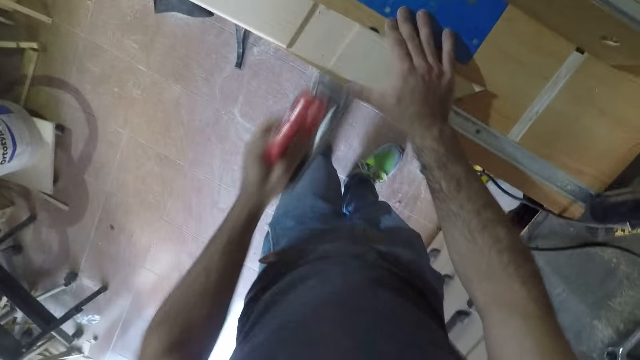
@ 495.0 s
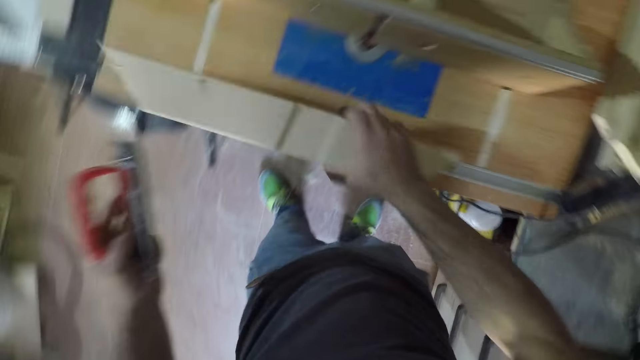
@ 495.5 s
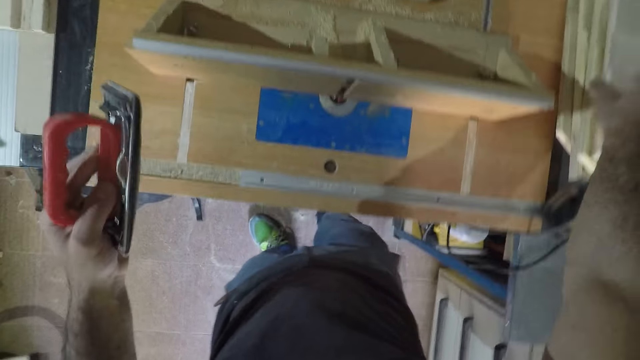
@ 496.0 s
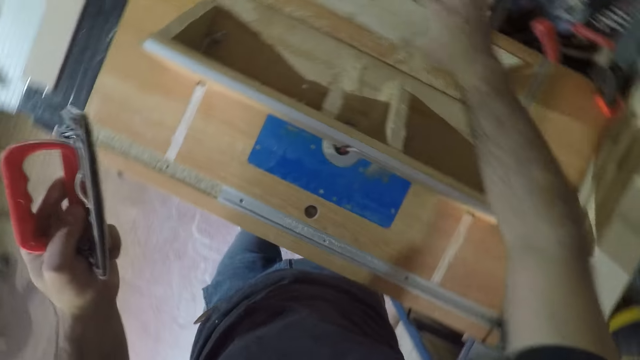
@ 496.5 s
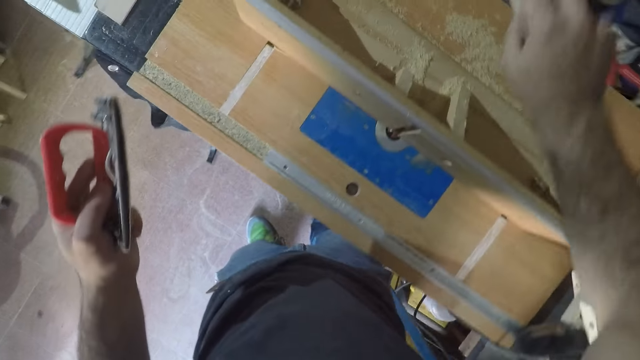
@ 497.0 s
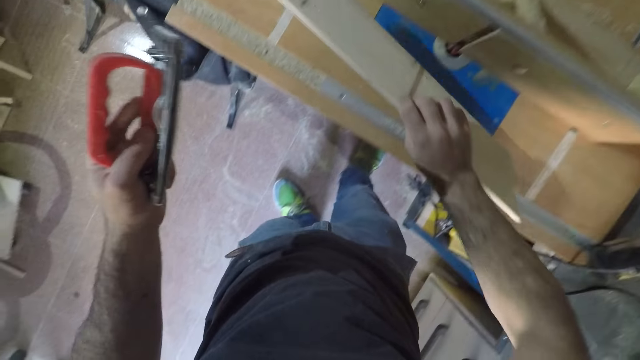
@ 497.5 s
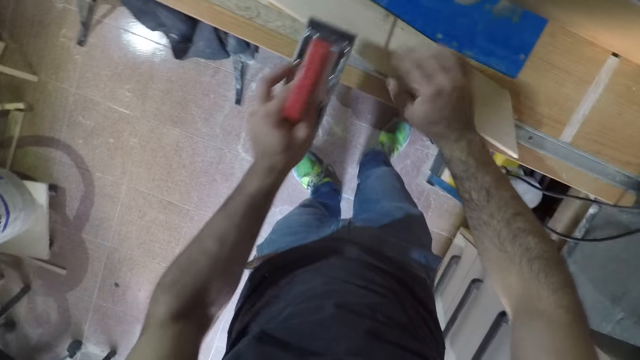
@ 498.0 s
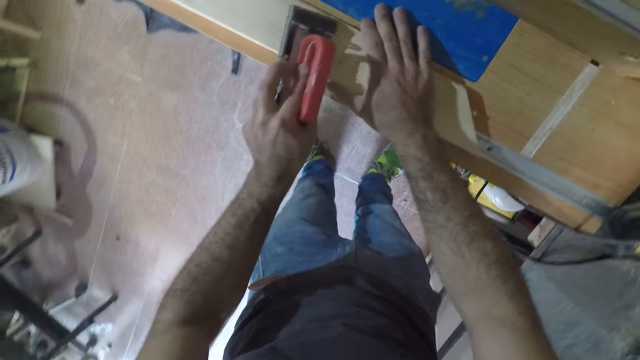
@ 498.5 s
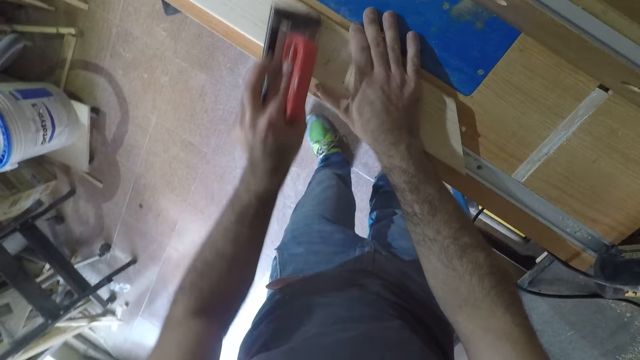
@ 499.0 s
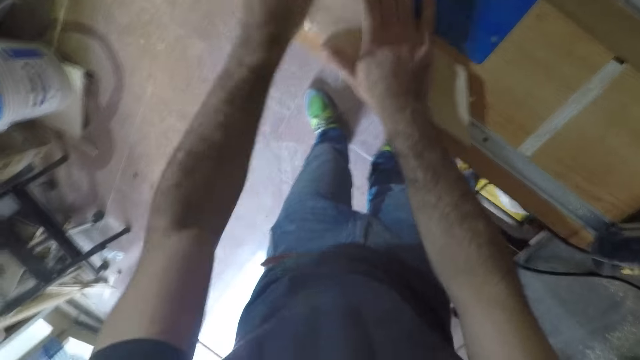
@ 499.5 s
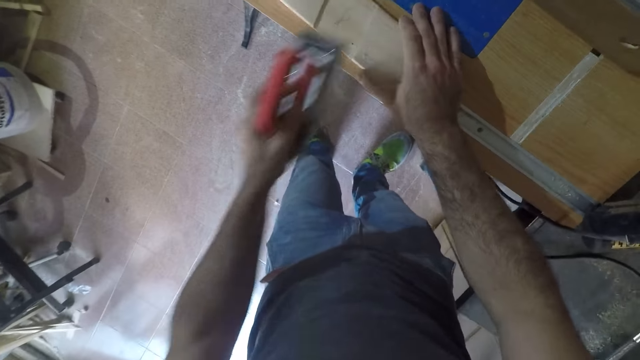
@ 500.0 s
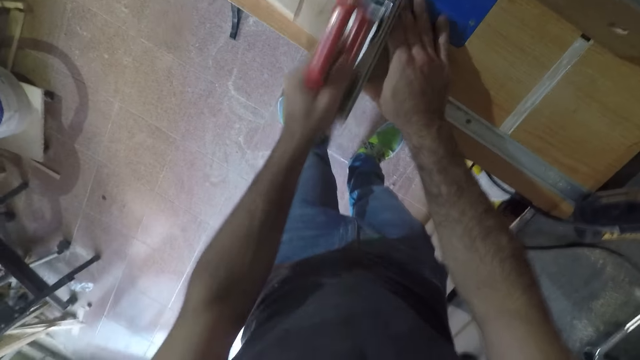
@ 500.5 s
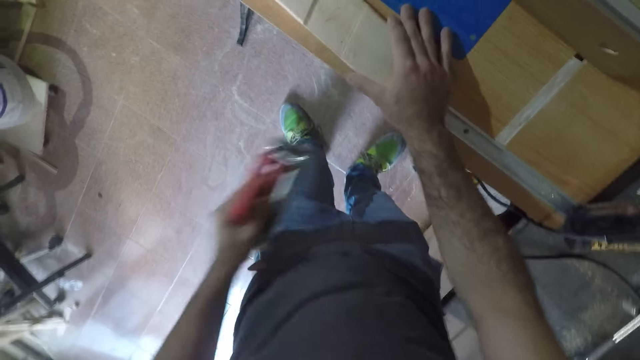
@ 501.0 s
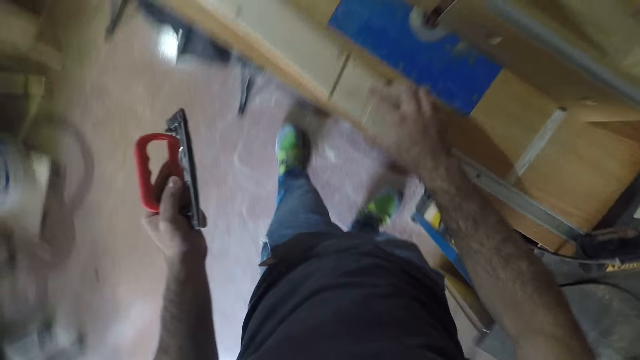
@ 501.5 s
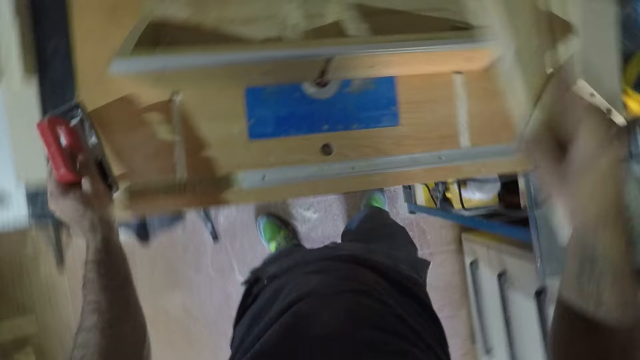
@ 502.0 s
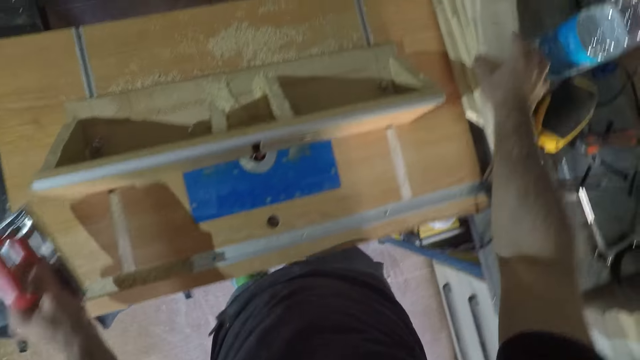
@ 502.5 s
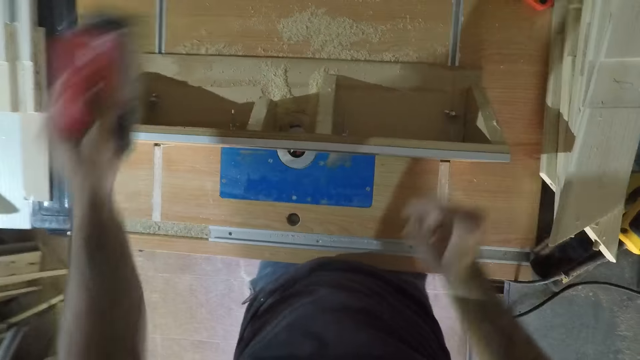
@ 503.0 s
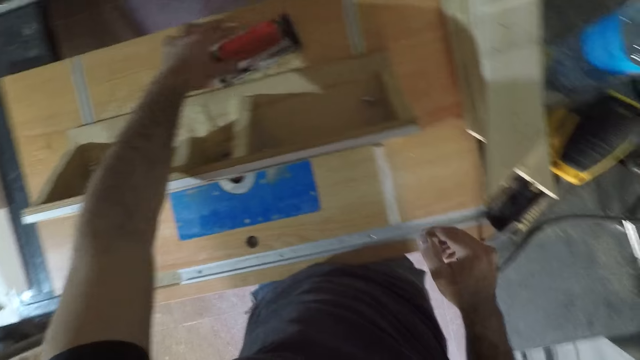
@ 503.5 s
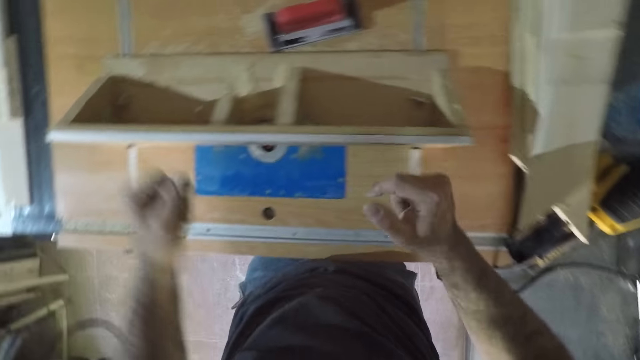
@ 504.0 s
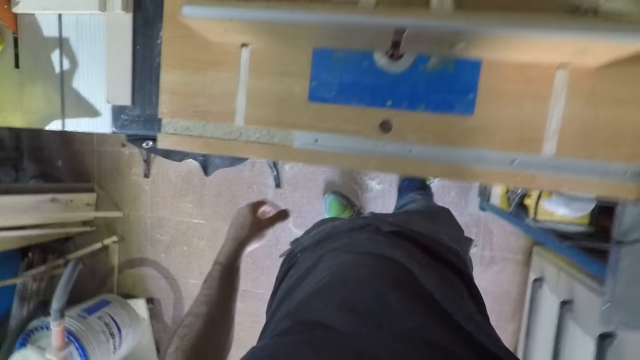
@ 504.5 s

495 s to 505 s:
The camera wearer stops scrubbing the piece of wood. He picks up the piece of wood. He drops the wood on the other woods, on the concrete. He picks up another wood with his right hand, from the table. He smoothens the wood with the hand sander, on the table. He puts down the piece of wood on the table. He stops scrubbing the piece of wood. He picks up the piece of wood. He drops the wood on the other woods, on the concrete. He drops the hand sander on the table.
